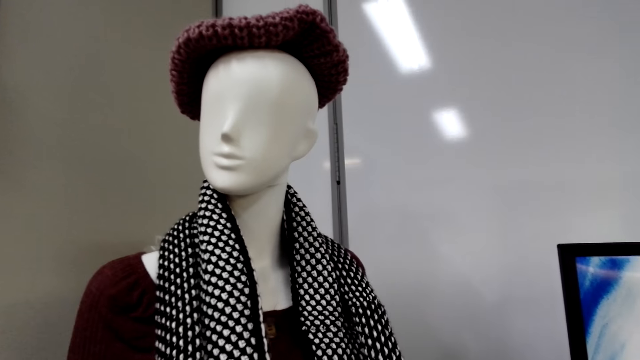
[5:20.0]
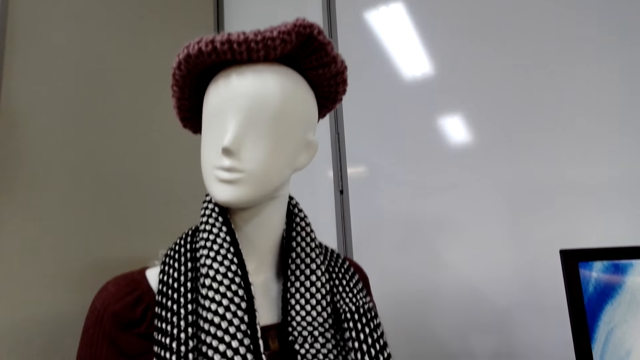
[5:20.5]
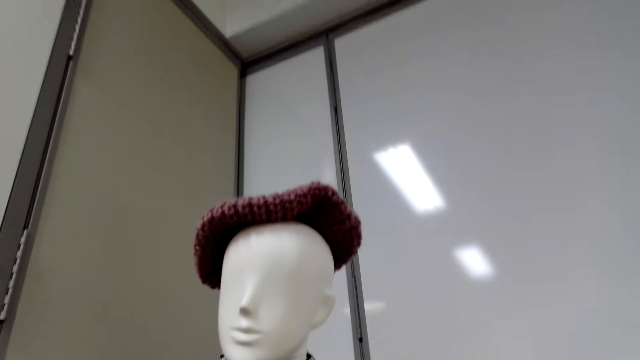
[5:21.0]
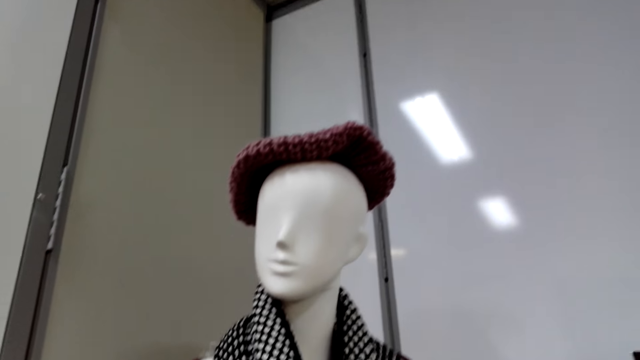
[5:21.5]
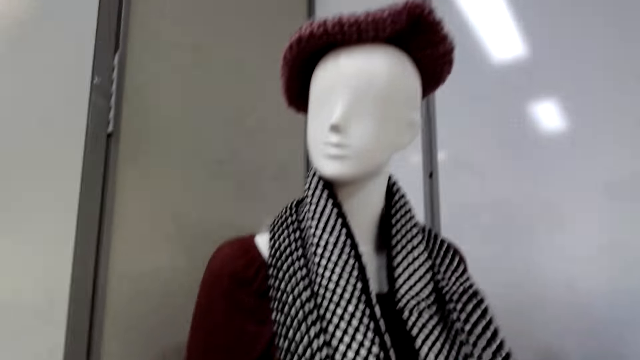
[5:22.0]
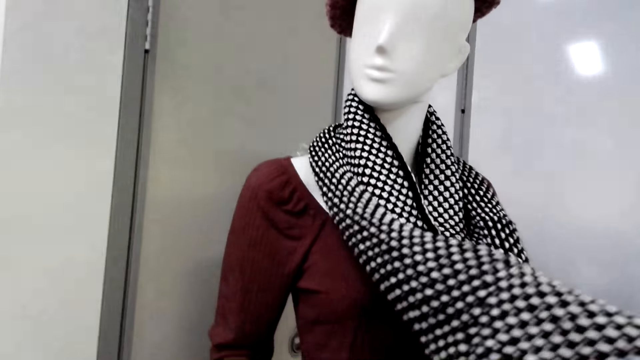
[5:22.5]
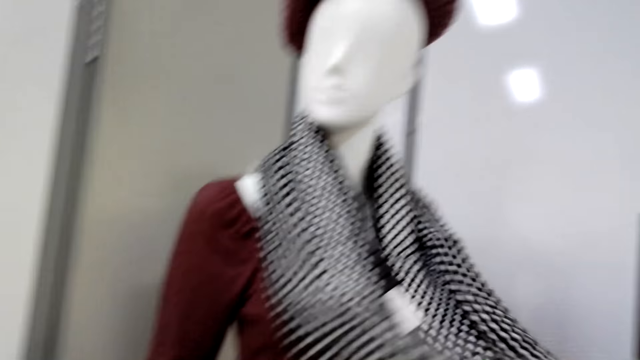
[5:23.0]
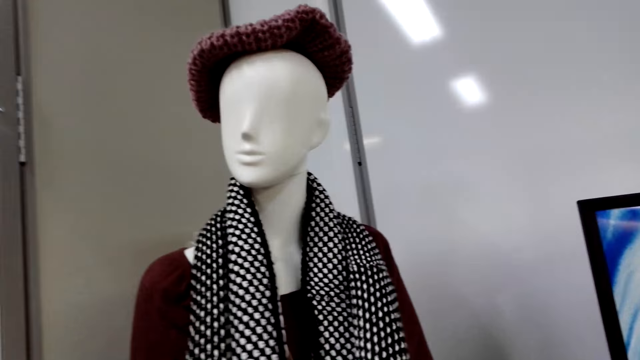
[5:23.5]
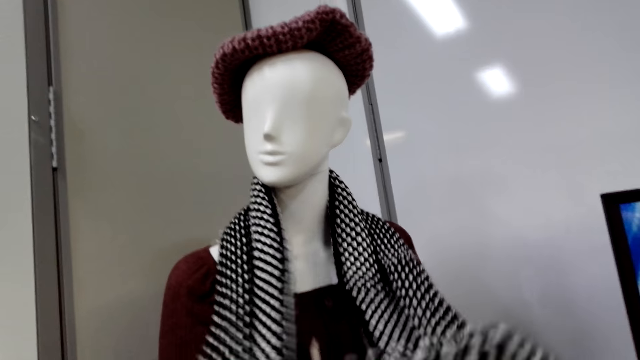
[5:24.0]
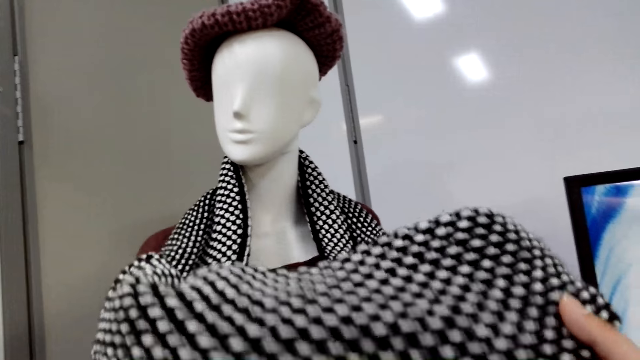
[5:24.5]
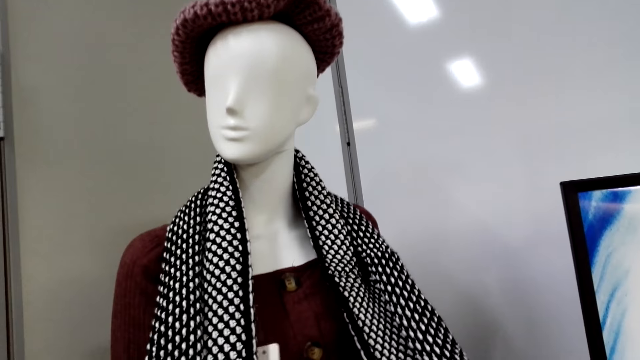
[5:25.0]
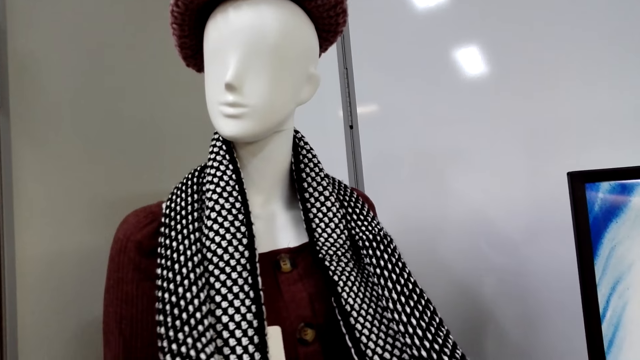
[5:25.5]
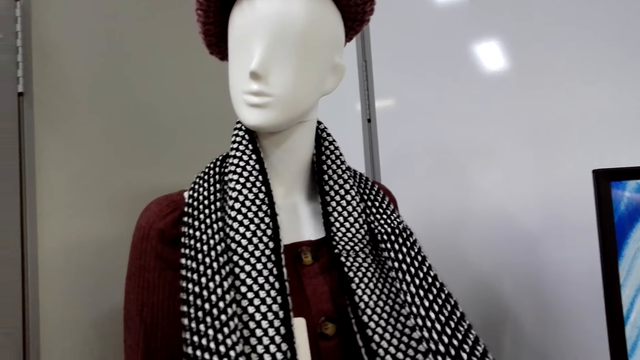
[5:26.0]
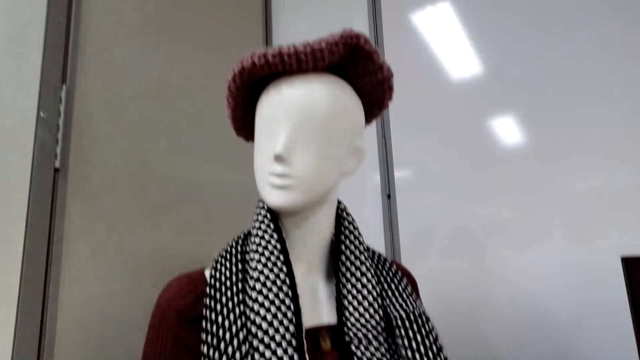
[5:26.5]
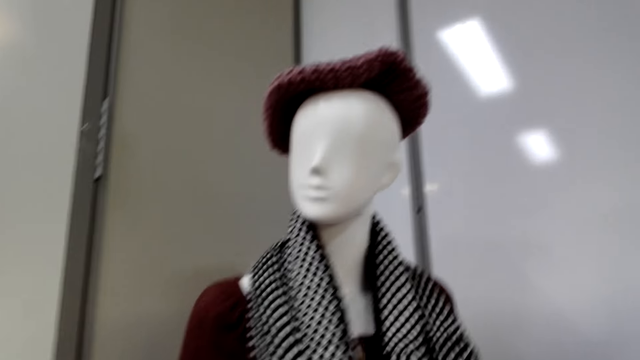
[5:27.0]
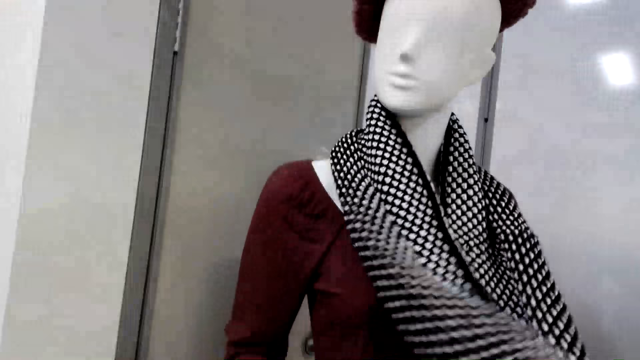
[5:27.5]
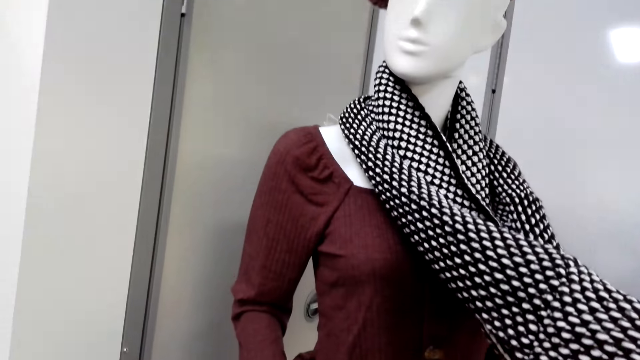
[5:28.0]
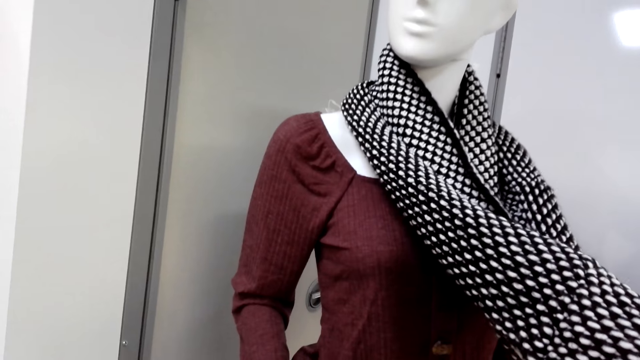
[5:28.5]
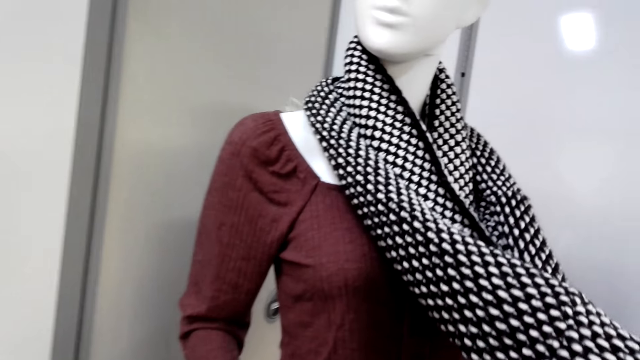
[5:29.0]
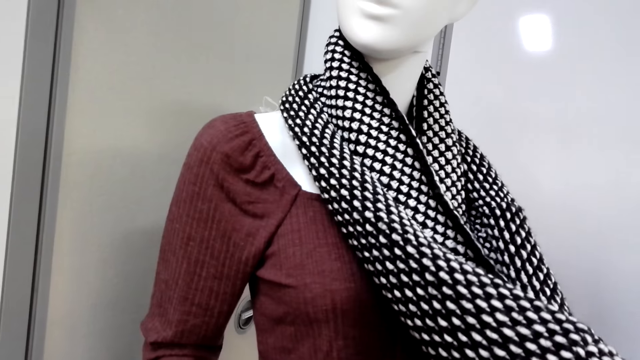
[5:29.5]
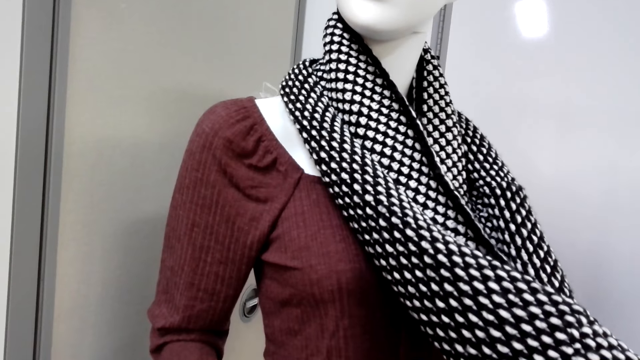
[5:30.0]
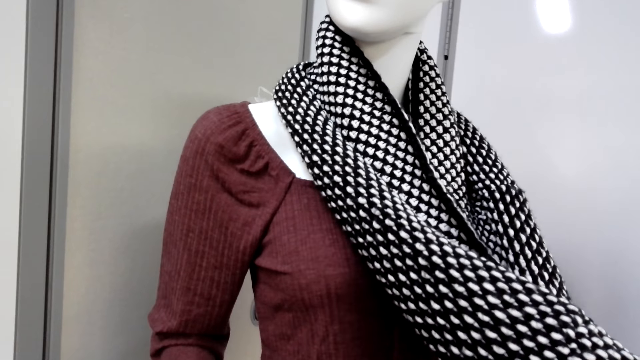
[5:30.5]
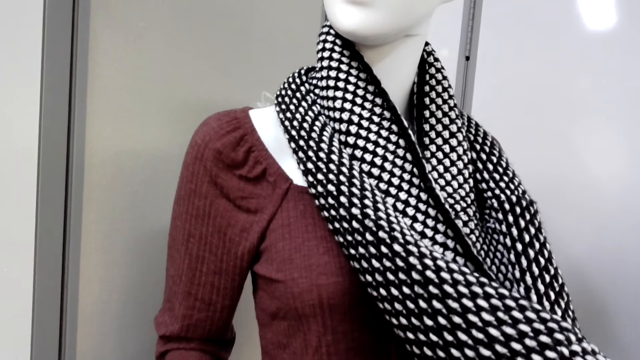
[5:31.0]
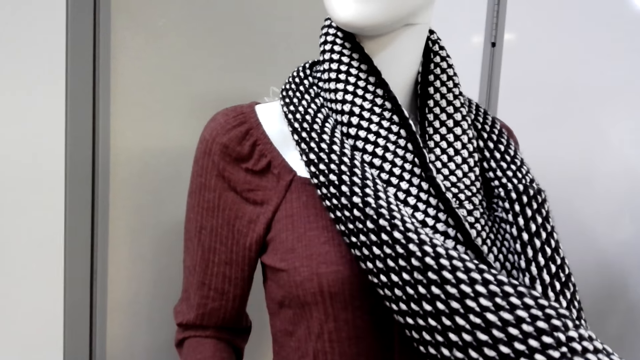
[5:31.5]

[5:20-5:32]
The camera wearer holds a scarf on the dummy. They are checking on the scarf. They look around.

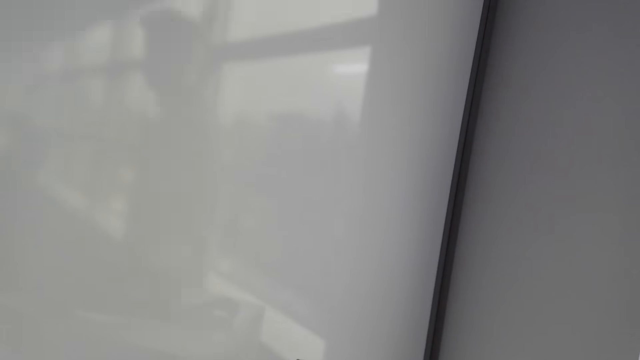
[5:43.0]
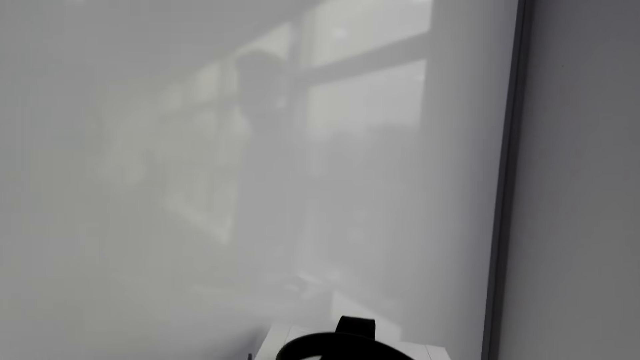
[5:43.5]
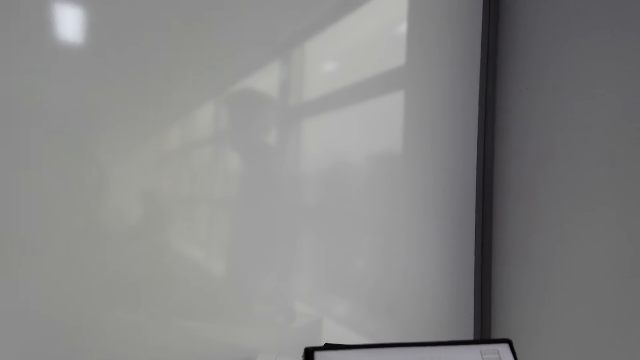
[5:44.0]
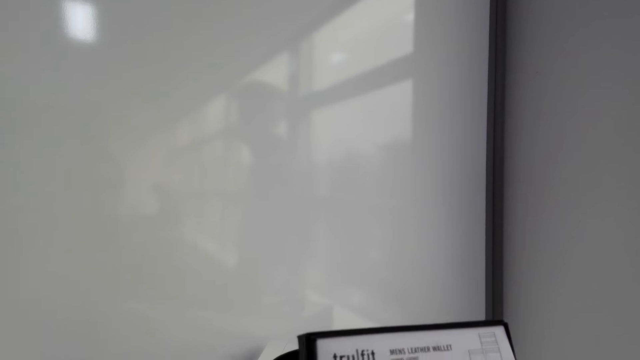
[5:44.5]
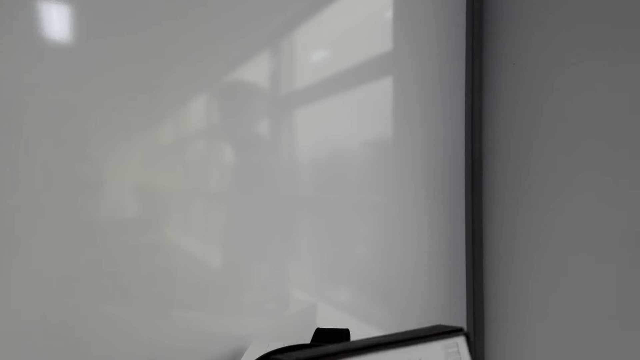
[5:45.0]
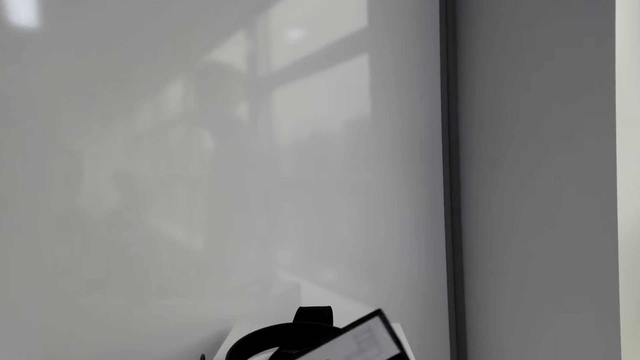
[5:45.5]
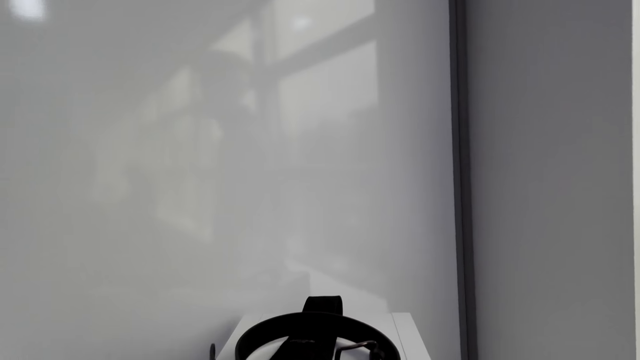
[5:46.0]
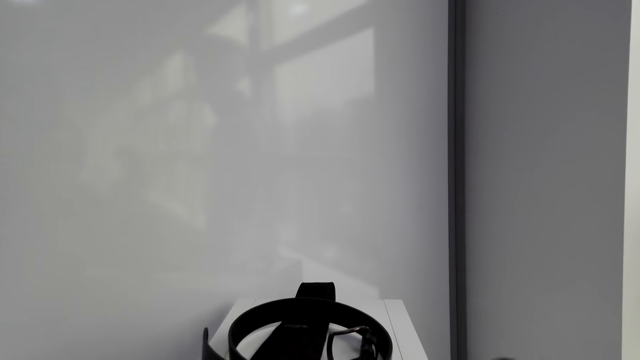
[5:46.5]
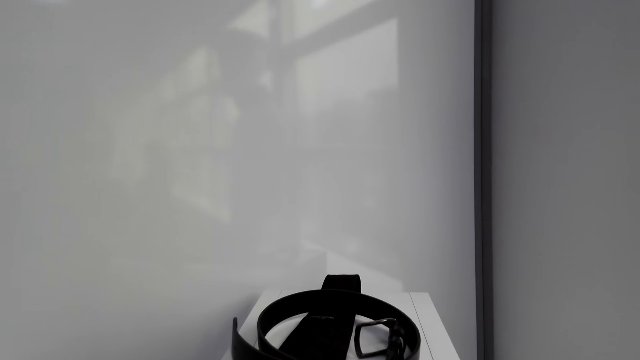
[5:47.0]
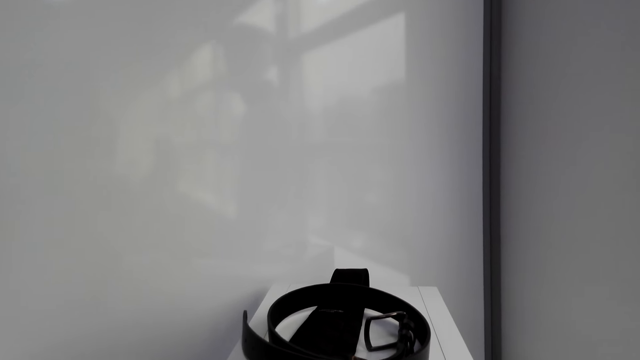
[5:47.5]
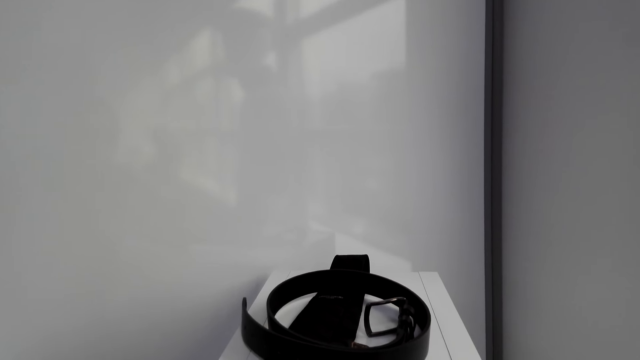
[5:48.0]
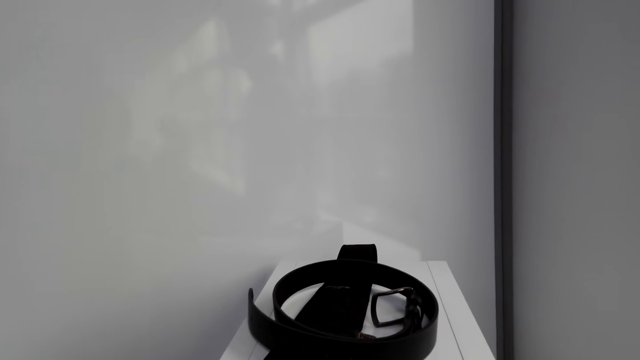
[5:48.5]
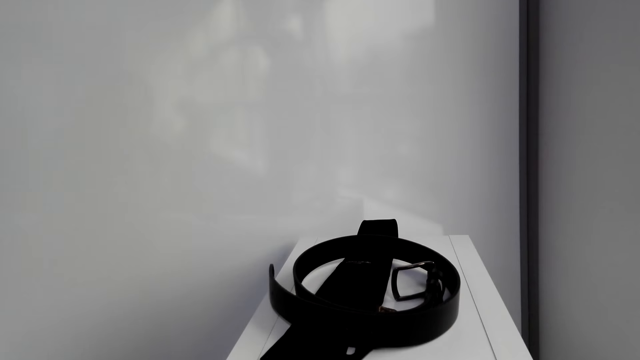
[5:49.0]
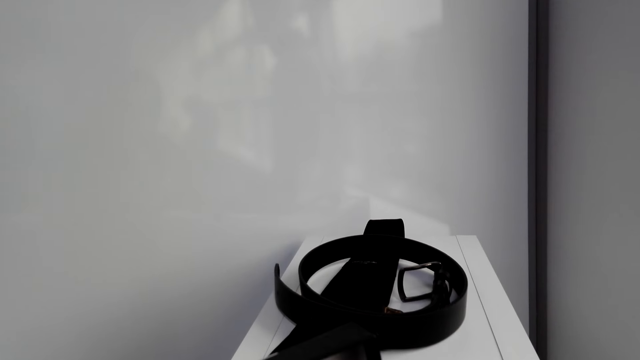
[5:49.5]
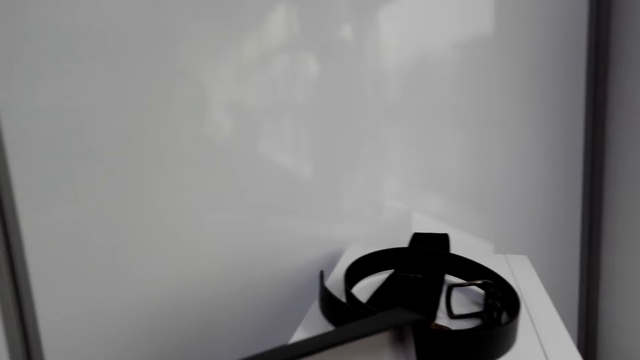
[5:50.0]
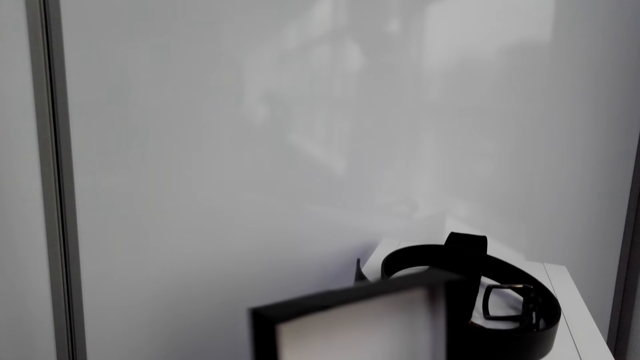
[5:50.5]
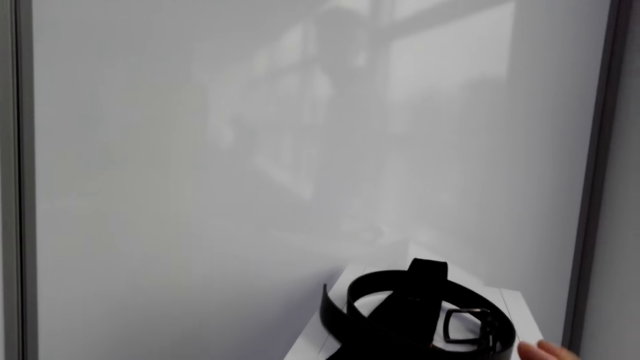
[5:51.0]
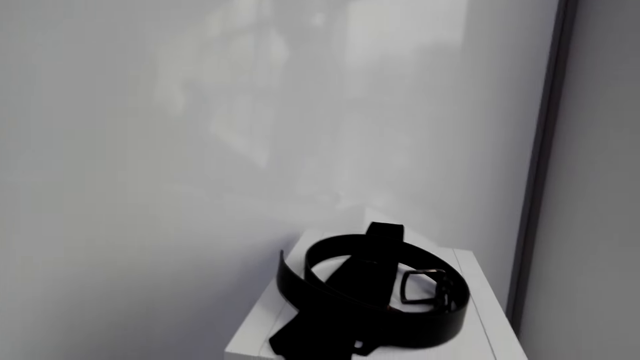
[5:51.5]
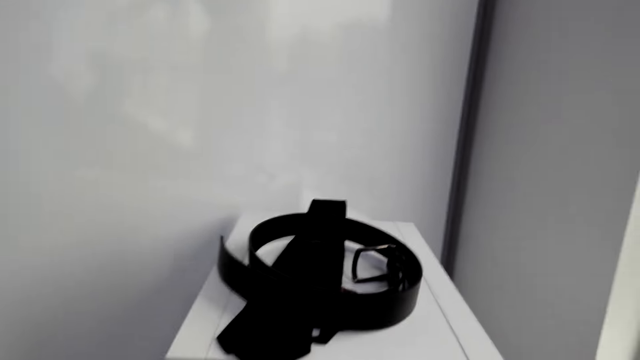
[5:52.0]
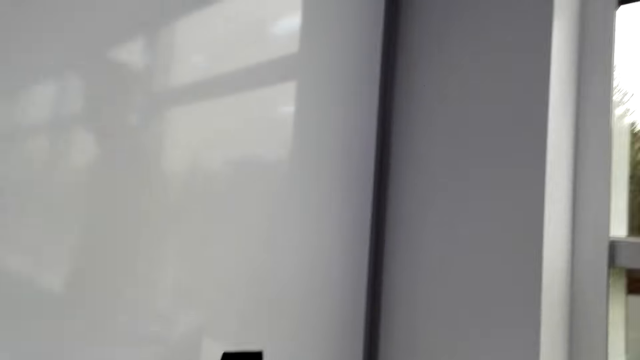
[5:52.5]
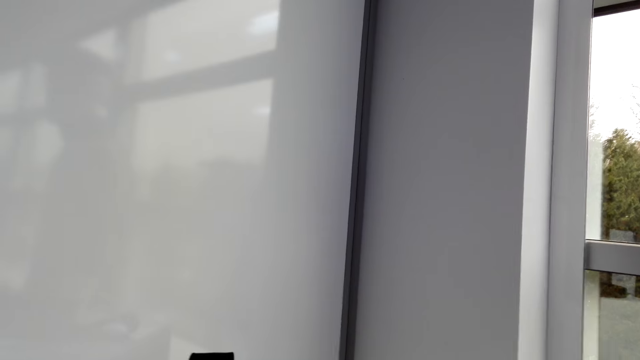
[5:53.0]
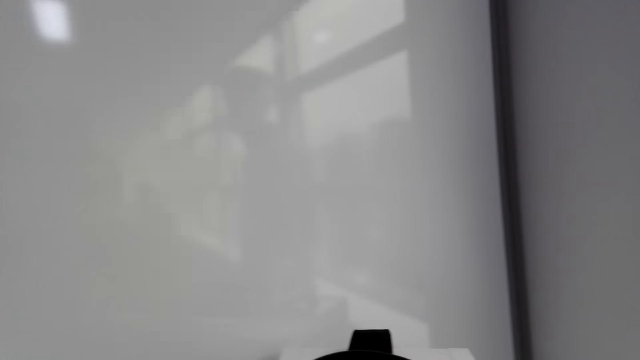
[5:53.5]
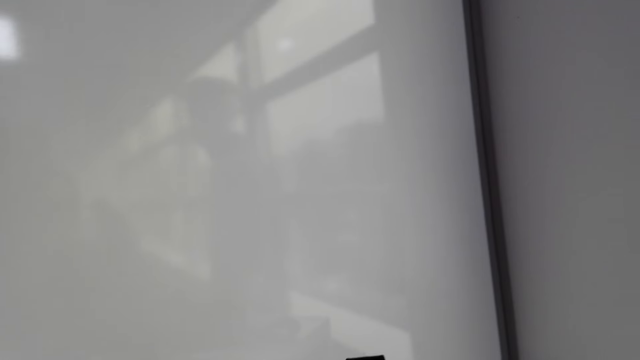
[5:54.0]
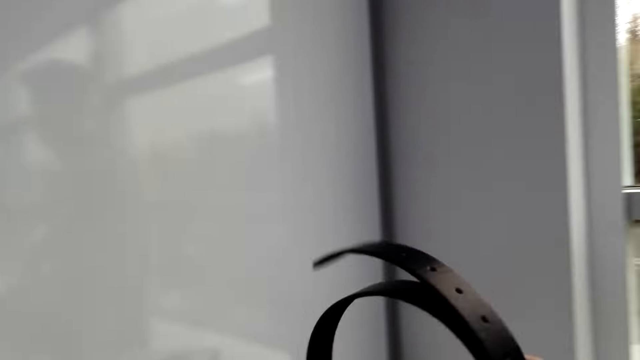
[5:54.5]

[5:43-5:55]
The camera wearer holds something. They look around.
